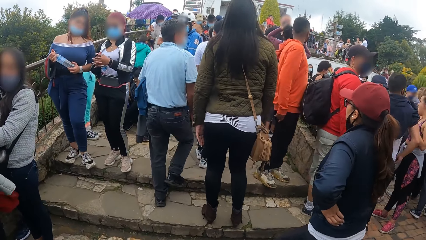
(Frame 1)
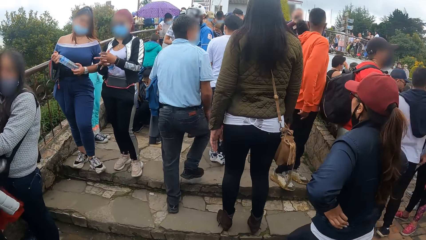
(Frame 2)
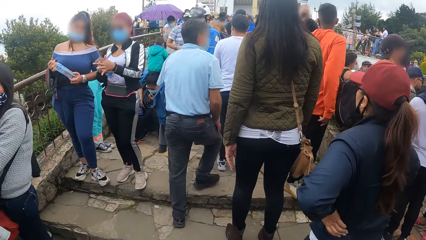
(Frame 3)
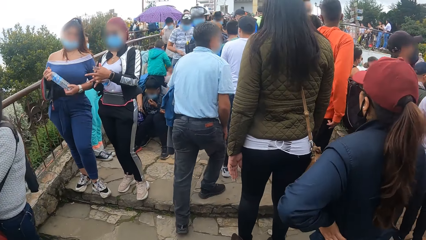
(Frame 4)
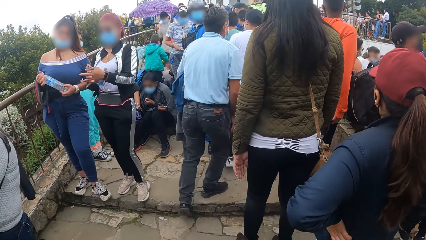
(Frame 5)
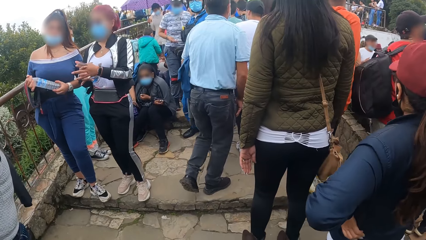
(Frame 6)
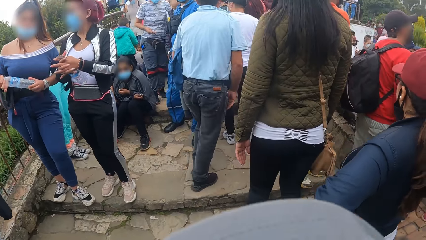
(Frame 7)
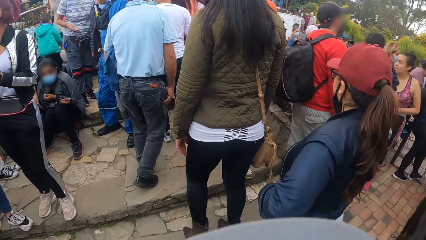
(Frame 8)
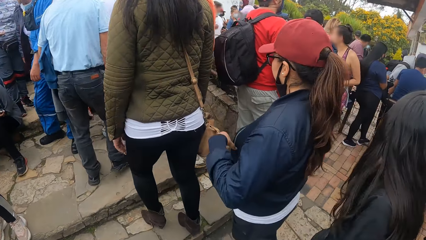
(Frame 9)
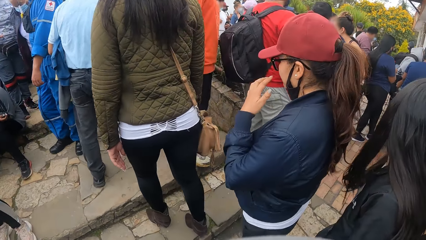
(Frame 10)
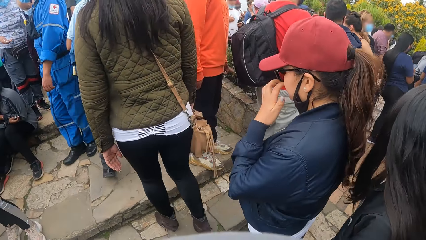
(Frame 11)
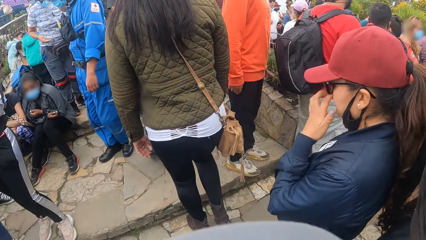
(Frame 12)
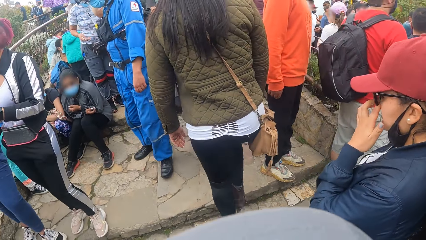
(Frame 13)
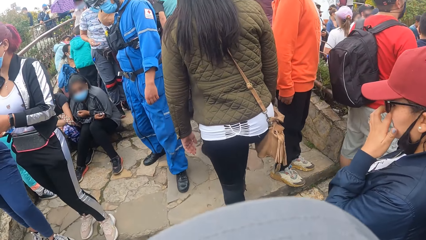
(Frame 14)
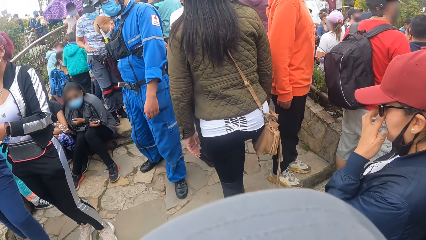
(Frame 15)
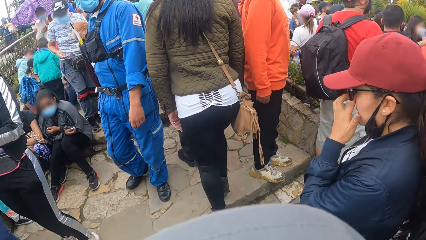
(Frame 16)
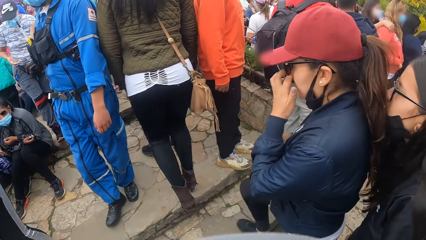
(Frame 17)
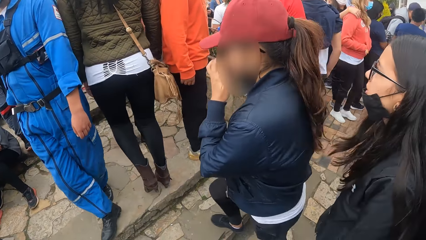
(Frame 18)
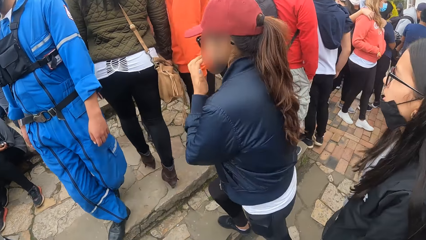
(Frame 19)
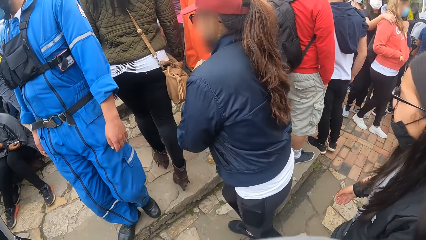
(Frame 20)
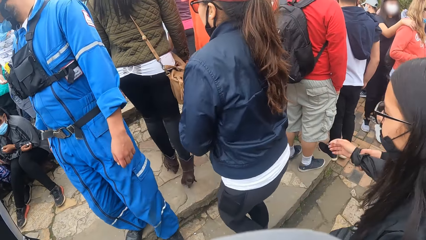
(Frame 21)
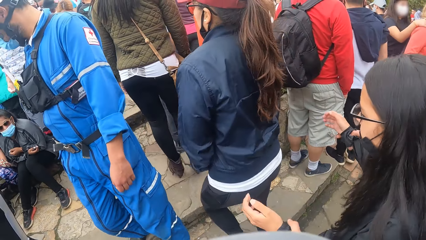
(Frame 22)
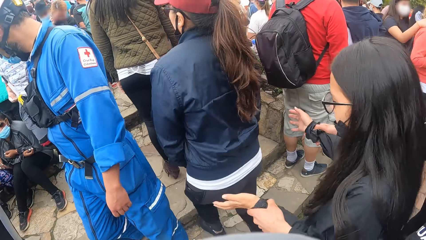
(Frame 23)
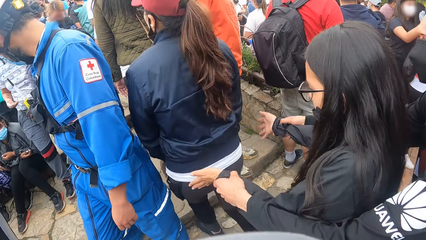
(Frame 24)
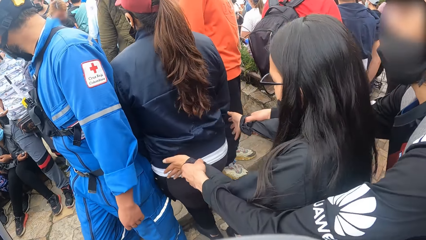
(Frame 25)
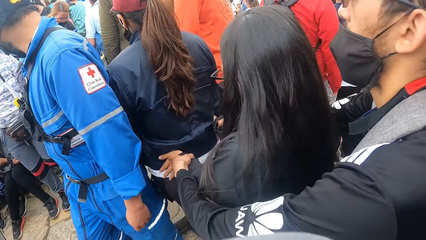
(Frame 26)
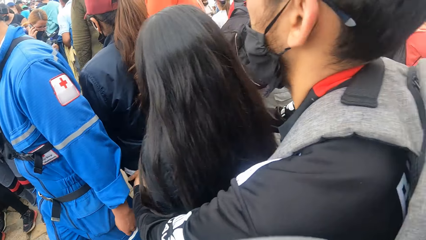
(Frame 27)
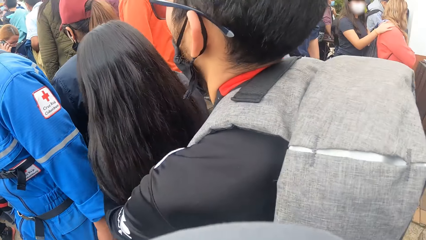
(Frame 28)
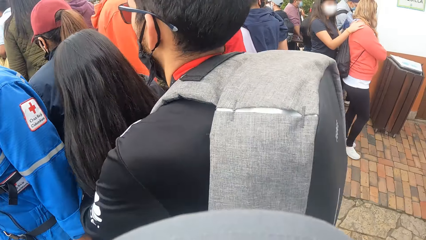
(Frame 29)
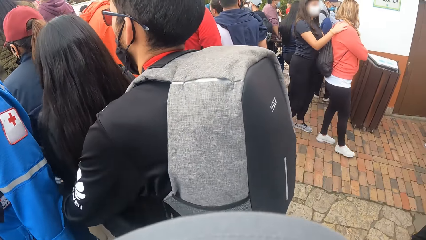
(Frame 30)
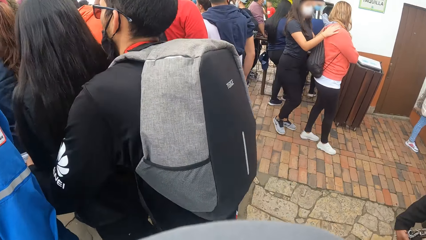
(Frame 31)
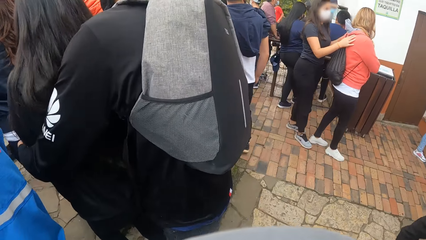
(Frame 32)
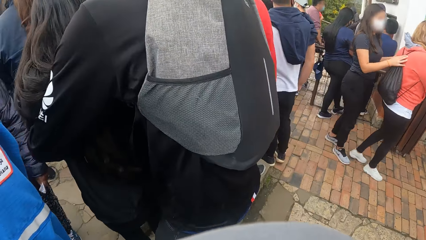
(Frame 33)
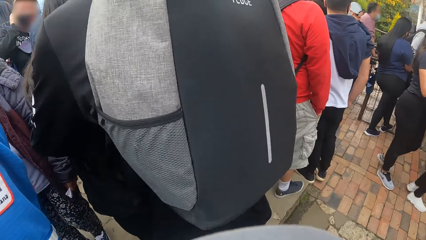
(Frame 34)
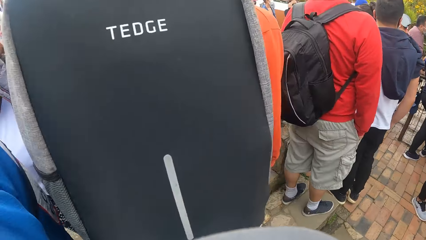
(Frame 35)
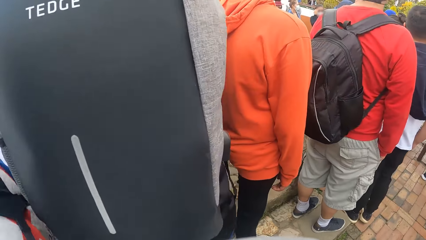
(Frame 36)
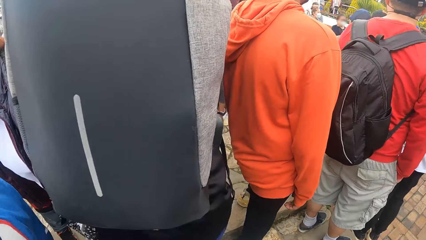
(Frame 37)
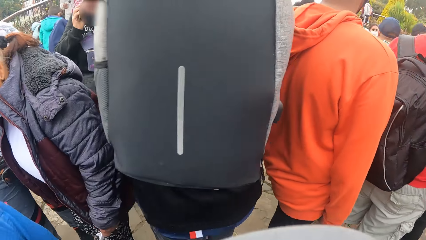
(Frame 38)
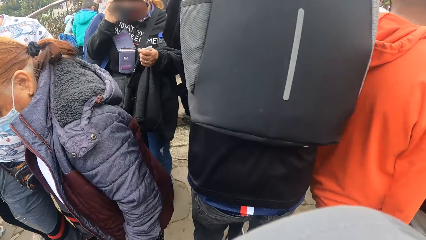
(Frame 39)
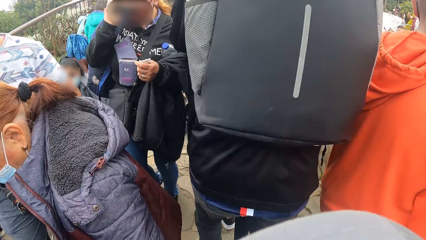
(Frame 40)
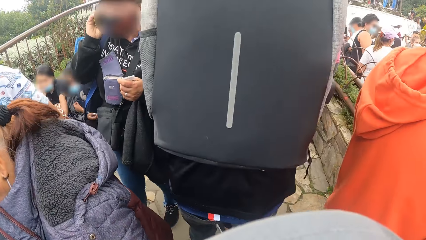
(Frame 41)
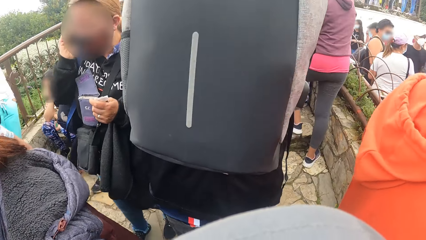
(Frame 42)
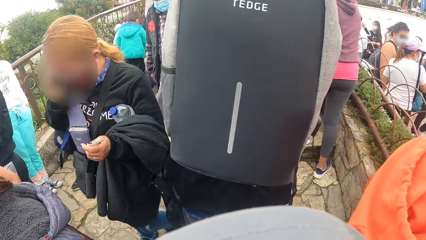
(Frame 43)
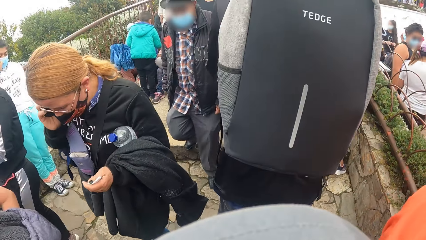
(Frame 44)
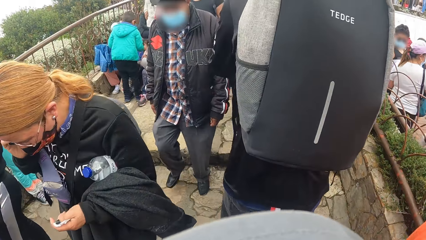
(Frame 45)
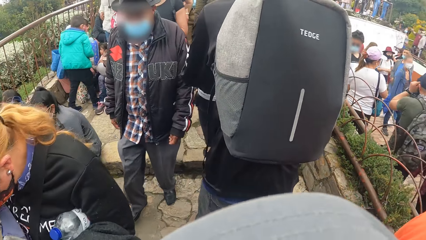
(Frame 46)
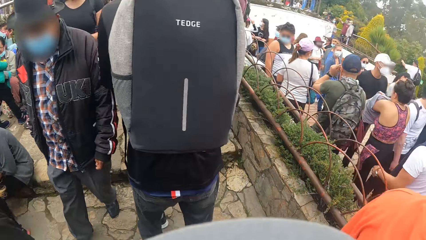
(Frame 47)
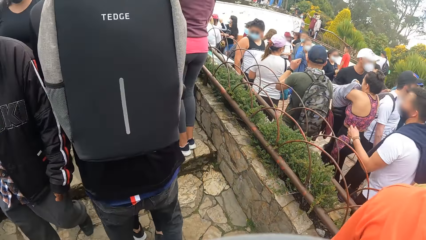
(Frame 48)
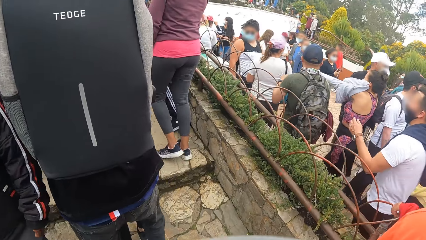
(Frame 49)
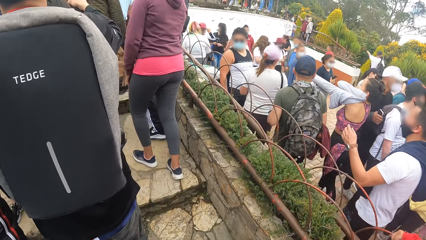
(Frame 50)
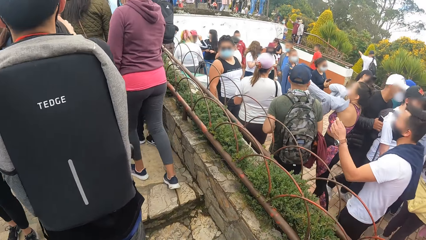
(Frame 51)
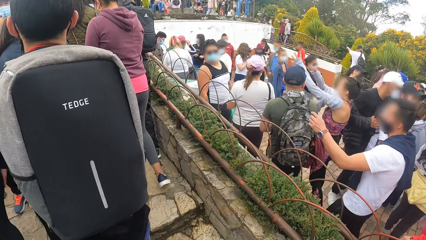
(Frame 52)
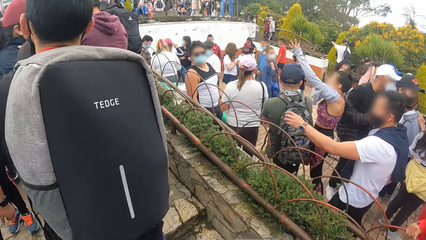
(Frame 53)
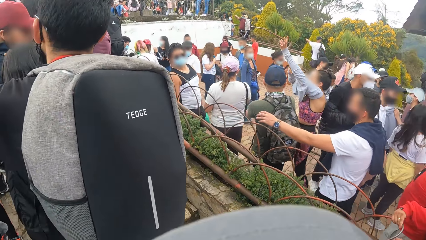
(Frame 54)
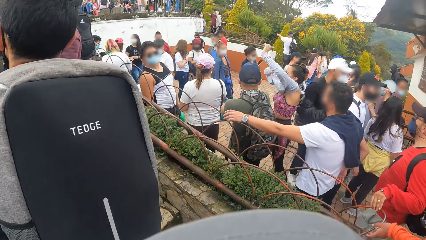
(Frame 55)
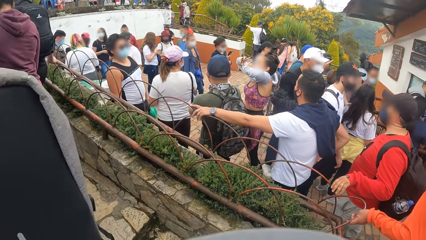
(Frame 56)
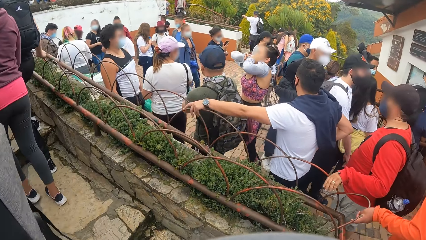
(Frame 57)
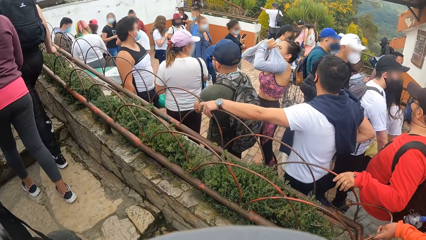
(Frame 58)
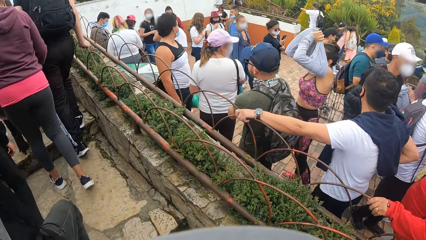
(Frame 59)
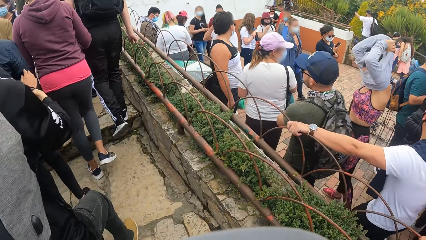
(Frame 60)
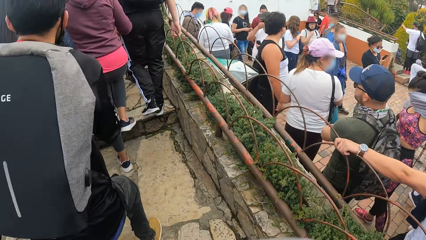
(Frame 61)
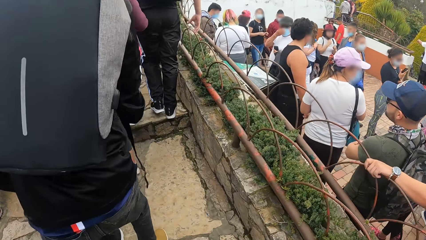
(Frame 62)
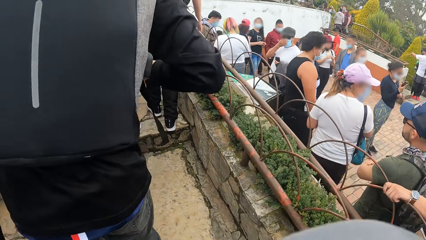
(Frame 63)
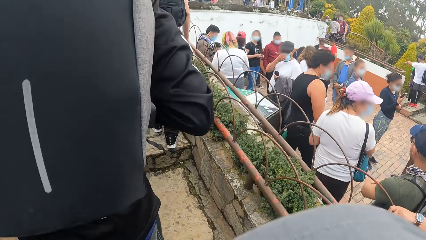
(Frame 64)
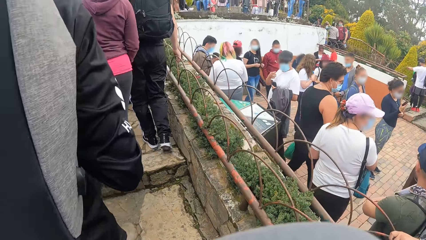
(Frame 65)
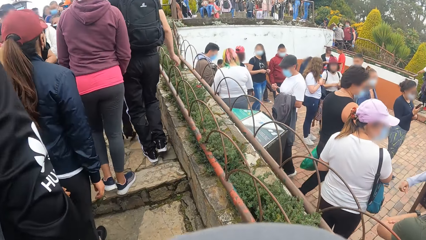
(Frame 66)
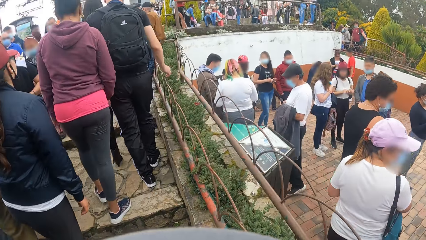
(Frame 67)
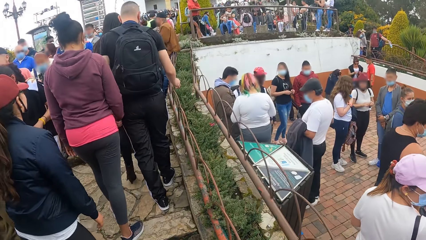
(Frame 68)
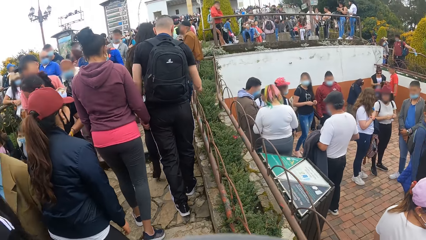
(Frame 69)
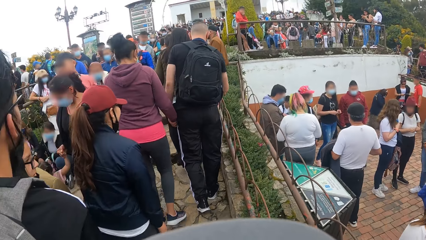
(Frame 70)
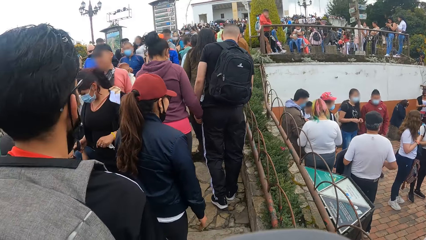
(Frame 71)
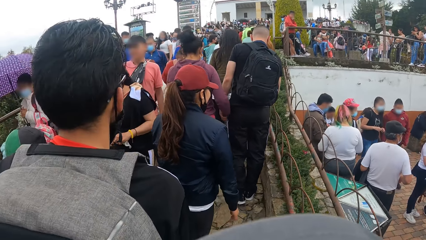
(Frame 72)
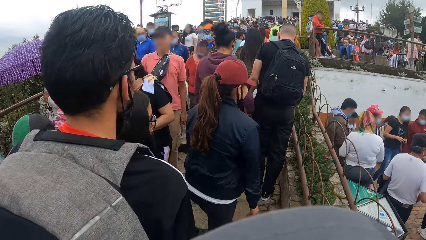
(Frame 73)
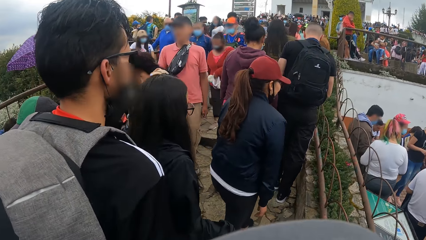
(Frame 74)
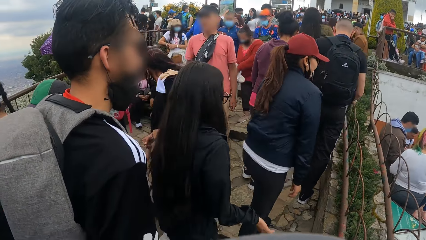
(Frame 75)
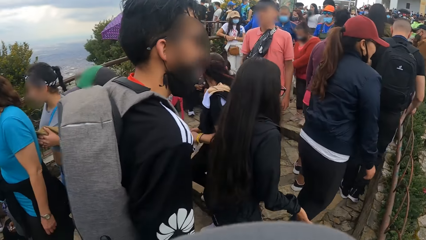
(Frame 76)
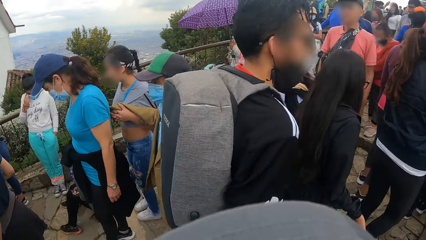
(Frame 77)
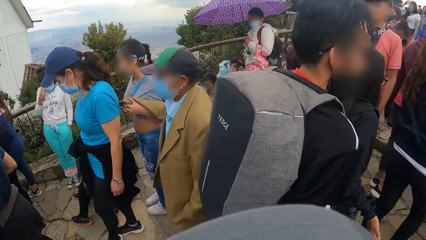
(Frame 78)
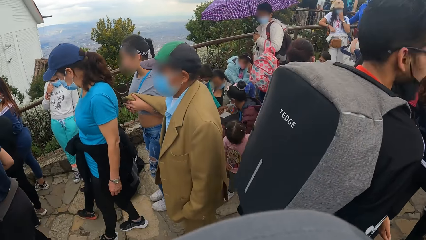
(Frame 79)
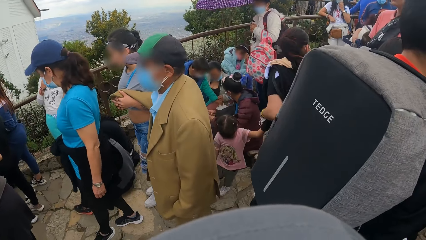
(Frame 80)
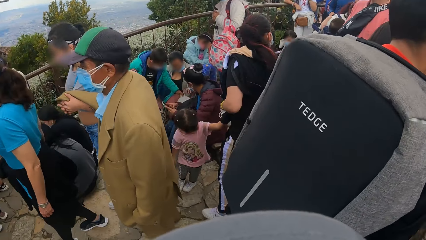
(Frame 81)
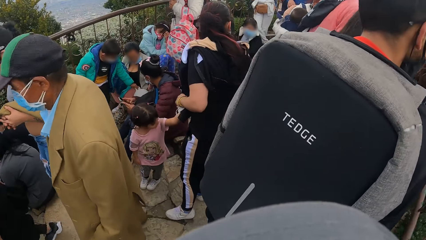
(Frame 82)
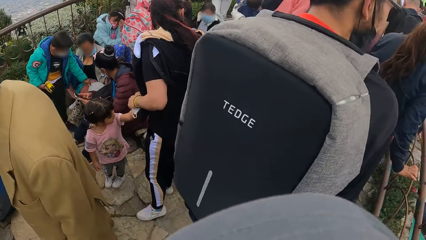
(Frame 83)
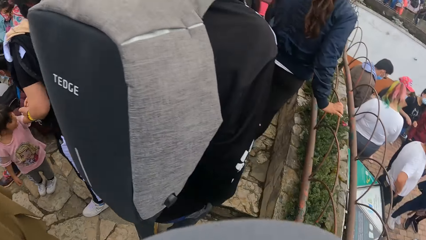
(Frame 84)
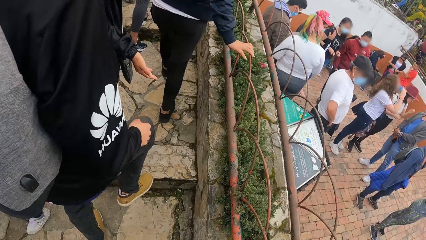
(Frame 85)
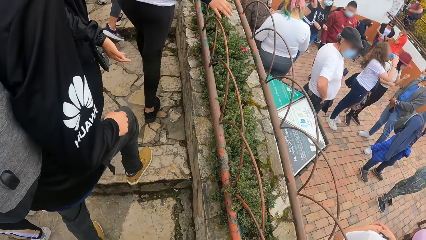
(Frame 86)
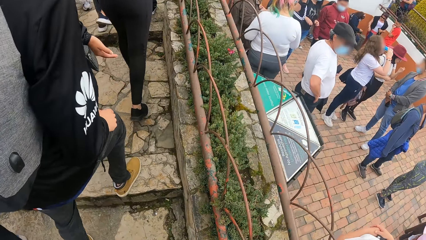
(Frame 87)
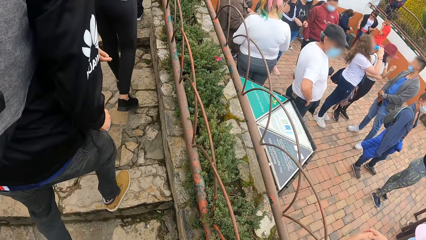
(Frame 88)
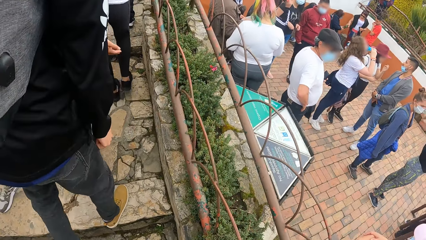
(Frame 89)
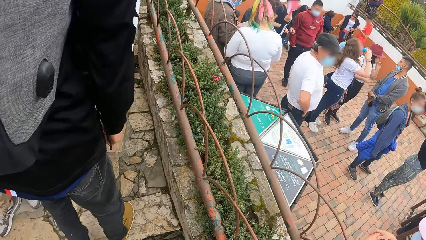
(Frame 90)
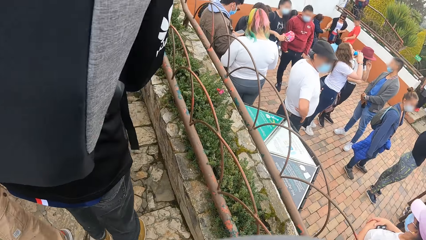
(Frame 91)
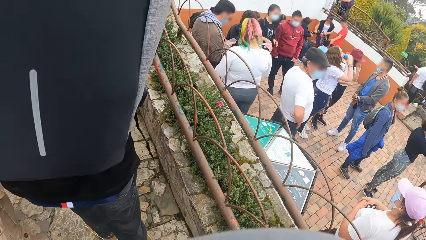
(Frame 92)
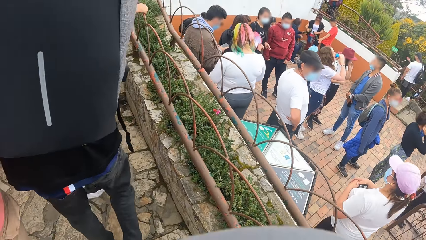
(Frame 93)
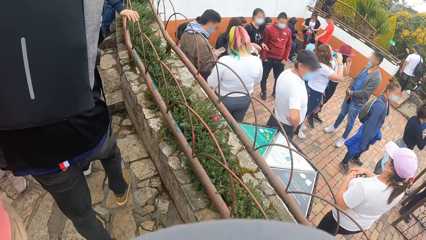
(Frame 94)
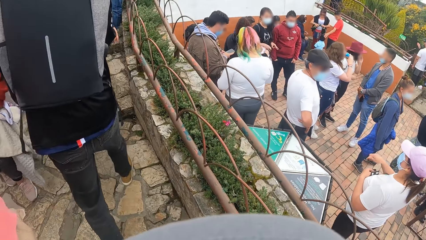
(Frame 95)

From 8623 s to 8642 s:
The camera wearer goes towards the stairs. They stop at the congested people, look sideways, and walk up the stairs. They look sideways. They look in front. They look sideways. They look at the metal.
